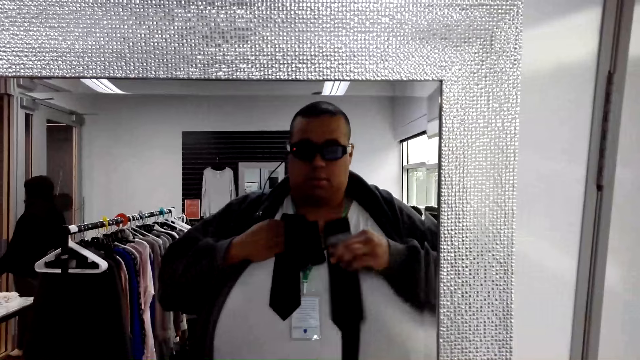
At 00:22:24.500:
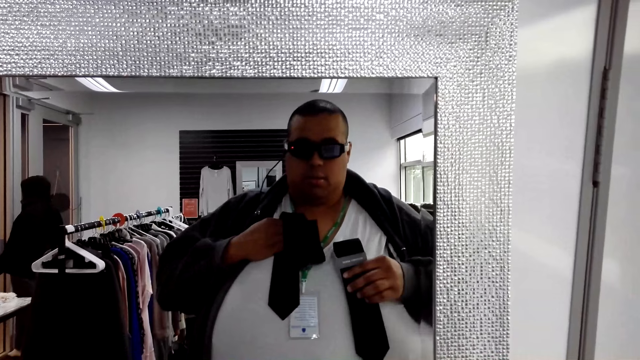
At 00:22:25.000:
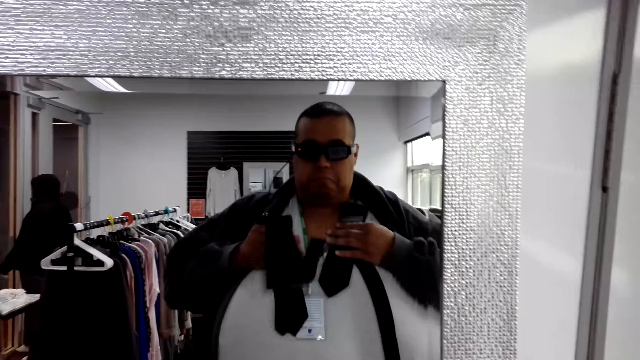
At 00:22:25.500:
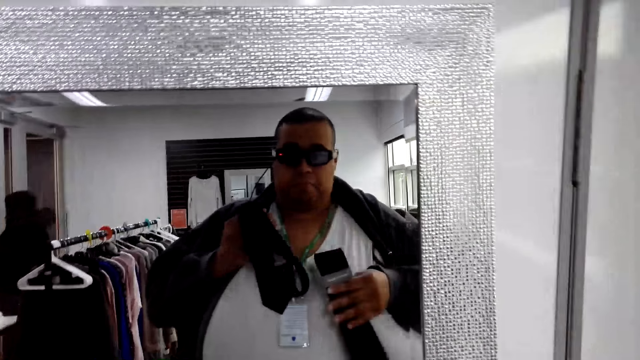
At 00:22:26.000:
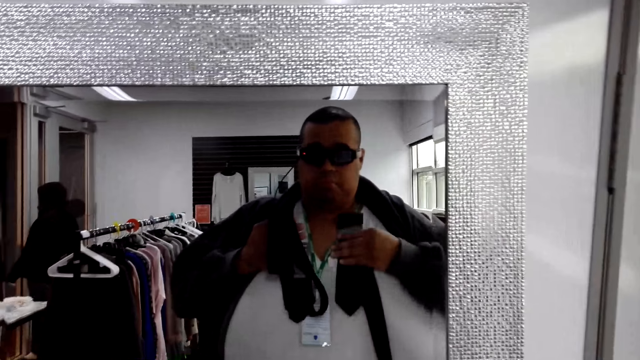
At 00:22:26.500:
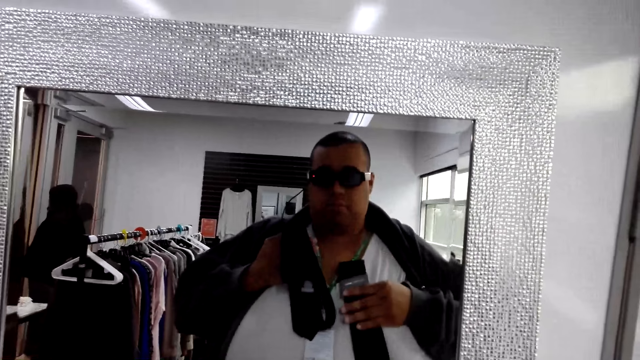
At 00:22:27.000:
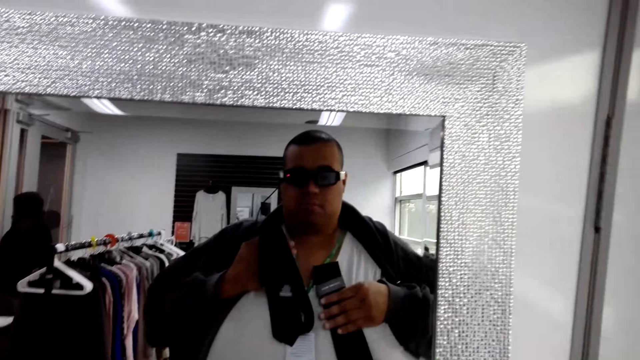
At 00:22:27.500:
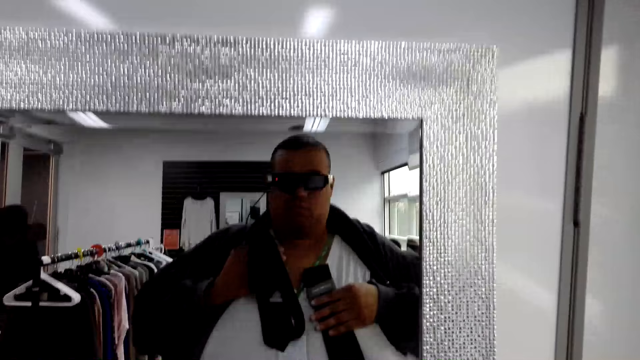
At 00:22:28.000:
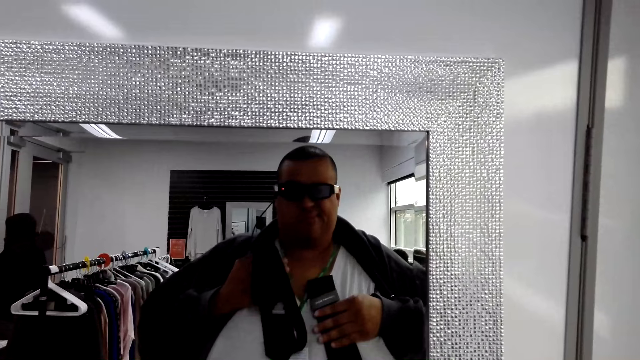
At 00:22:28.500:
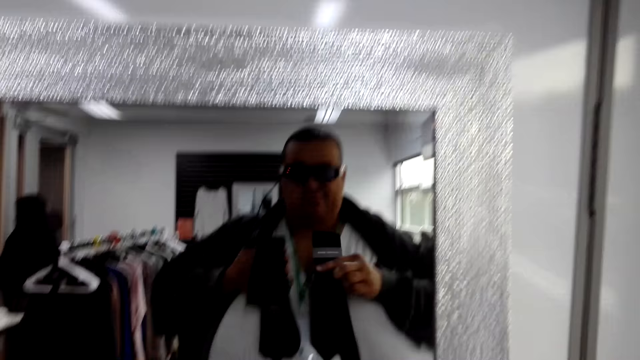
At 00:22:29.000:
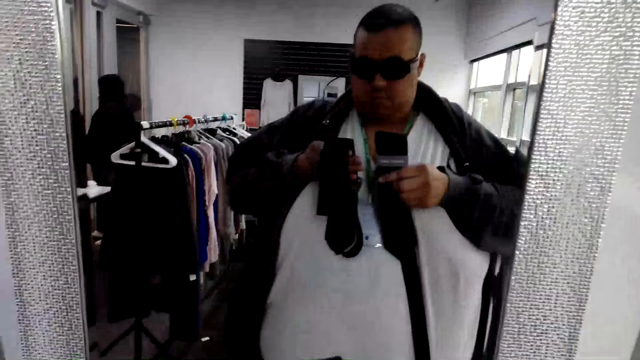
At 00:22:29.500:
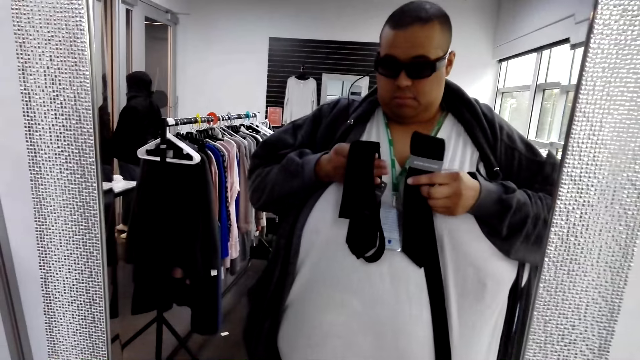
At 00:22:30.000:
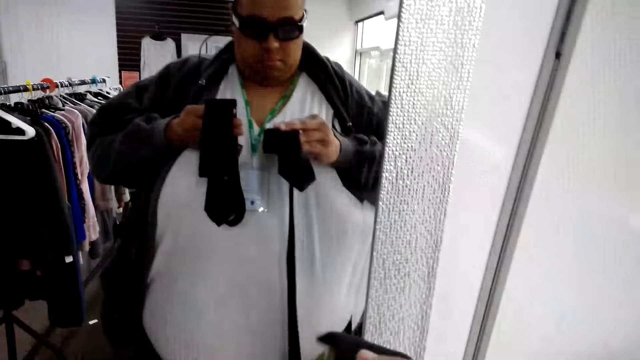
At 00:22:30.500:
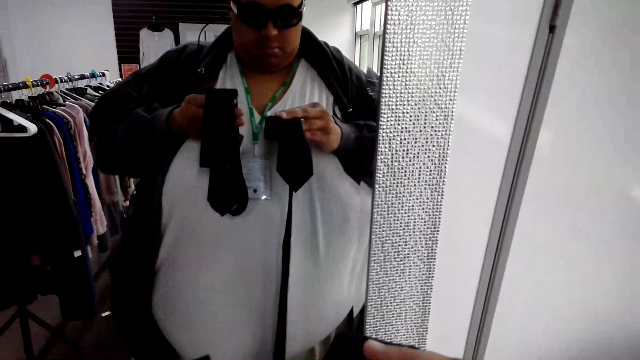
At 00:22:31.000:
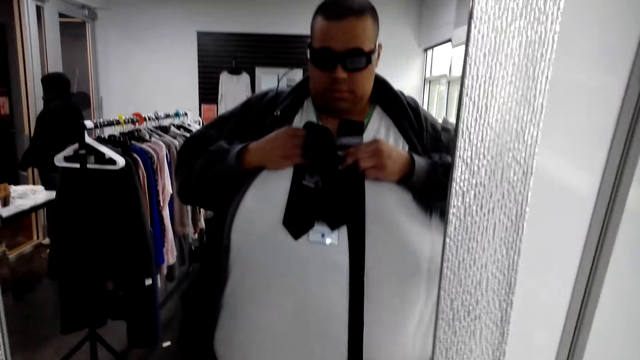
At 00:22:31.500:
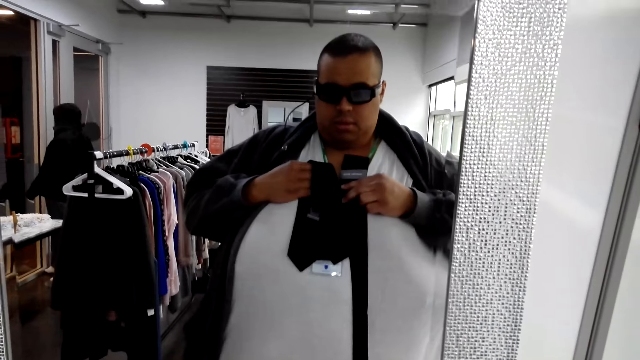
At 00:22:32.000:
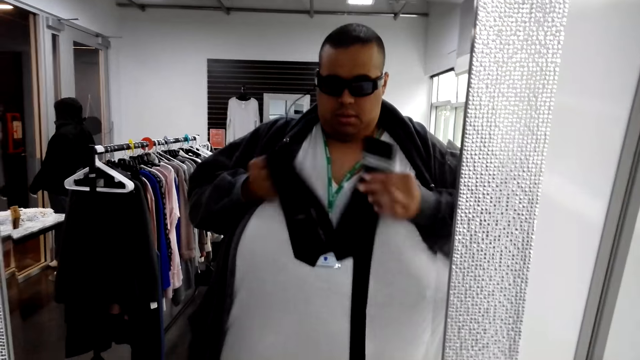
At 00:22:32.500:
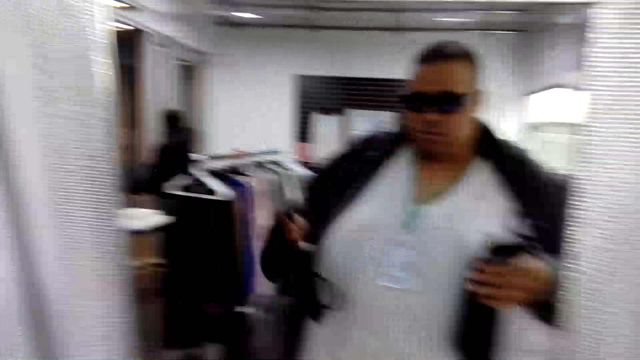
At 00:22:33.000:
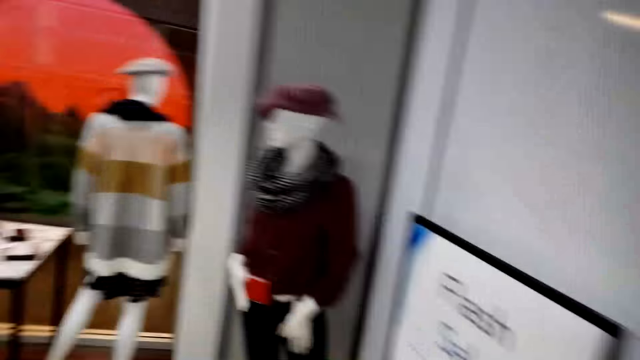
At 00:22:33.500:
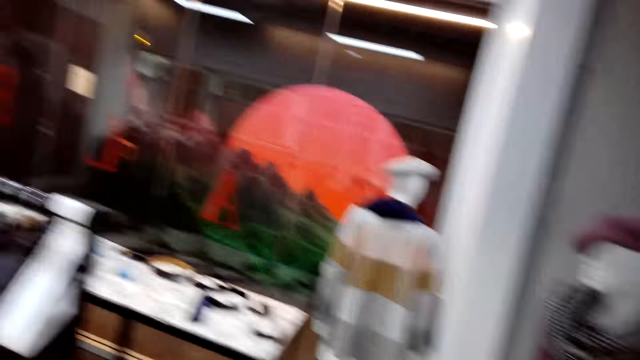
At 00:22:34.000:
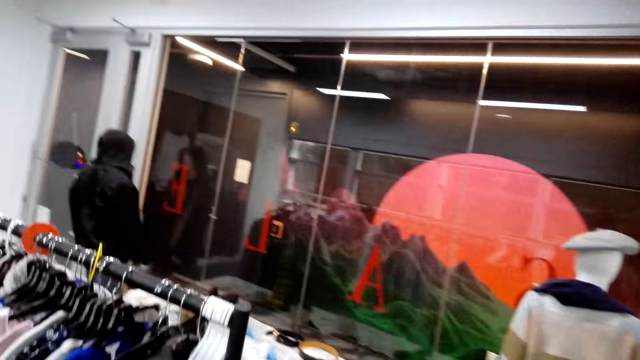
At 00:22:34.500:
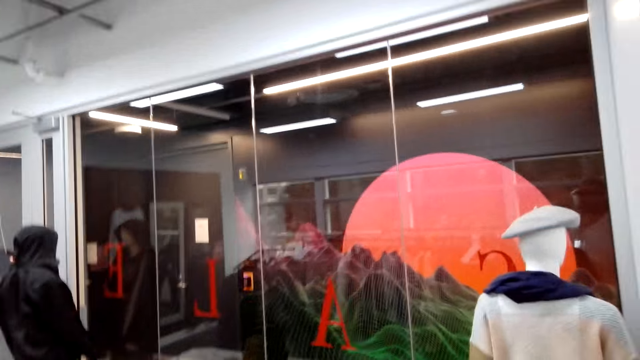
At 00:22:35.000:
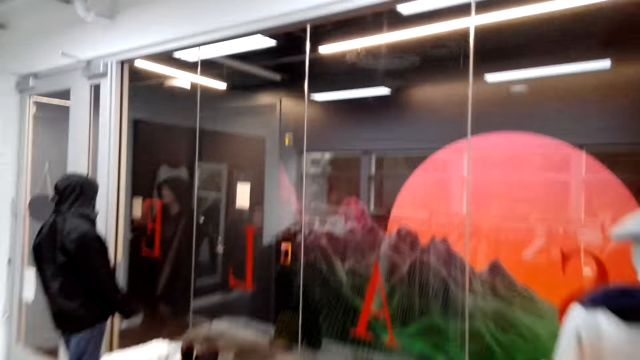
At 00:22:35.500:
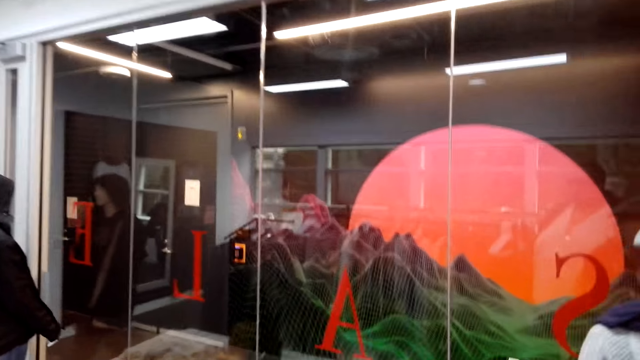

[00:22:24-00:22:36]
The camera wearer walks back to the display rack.

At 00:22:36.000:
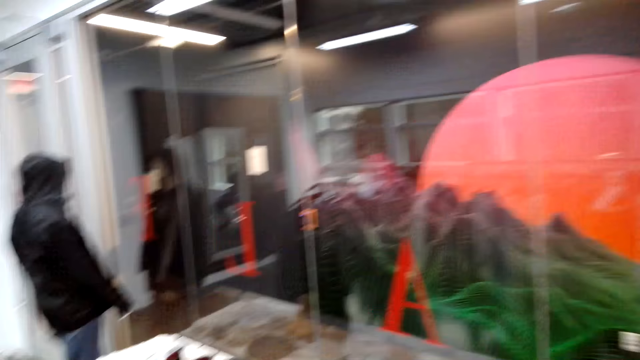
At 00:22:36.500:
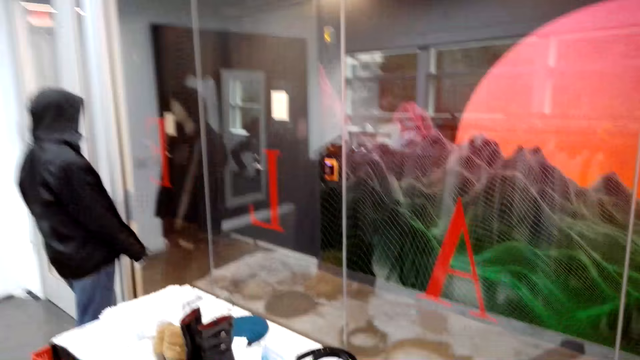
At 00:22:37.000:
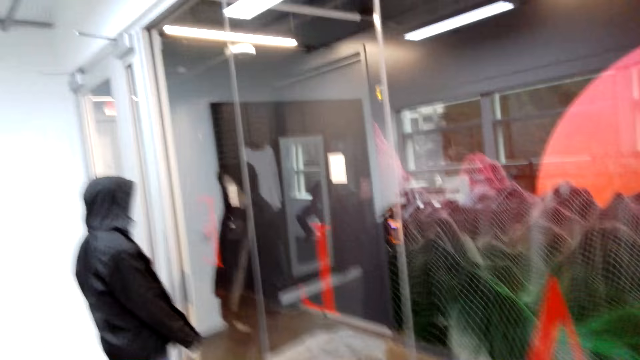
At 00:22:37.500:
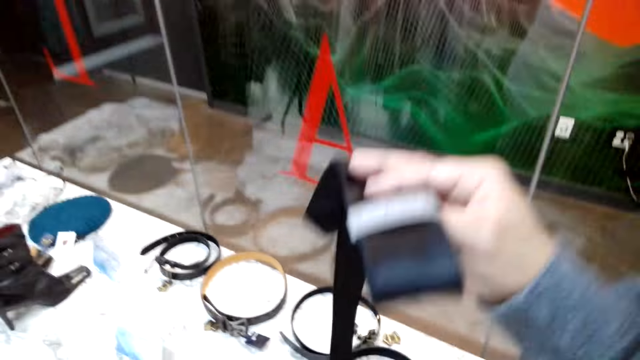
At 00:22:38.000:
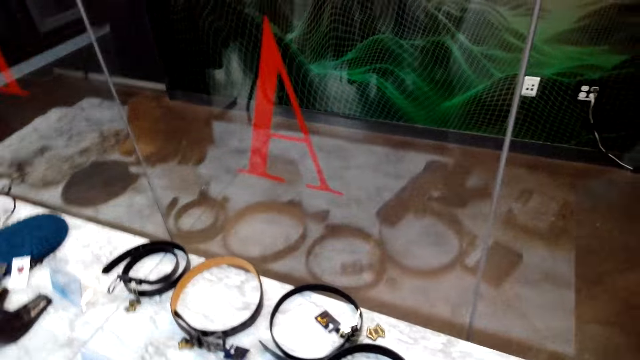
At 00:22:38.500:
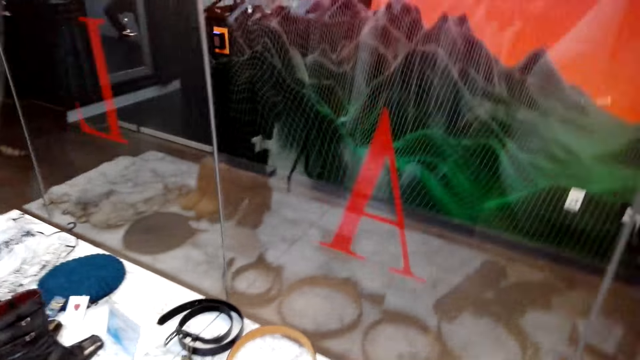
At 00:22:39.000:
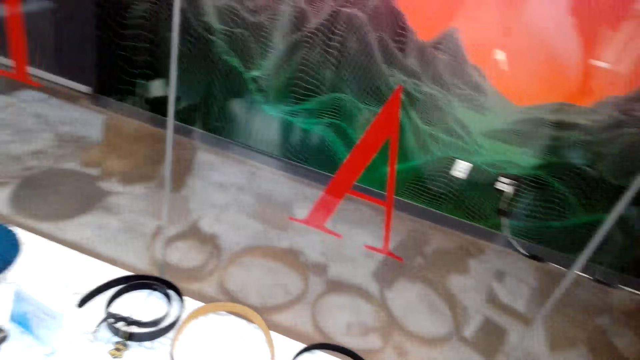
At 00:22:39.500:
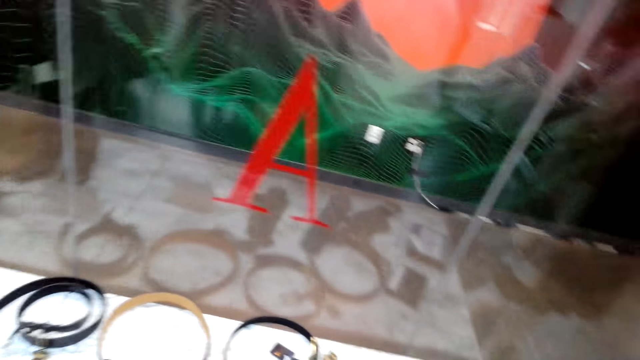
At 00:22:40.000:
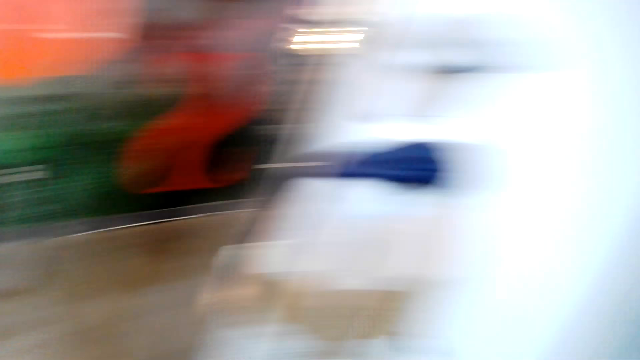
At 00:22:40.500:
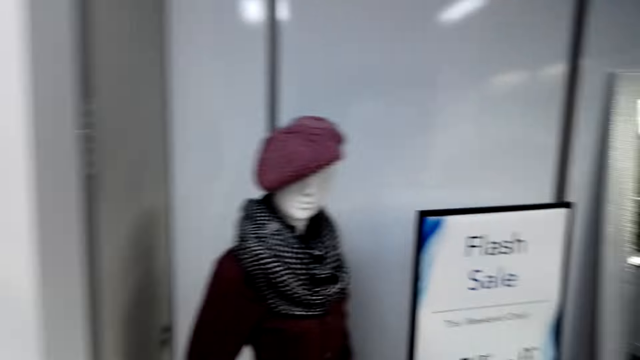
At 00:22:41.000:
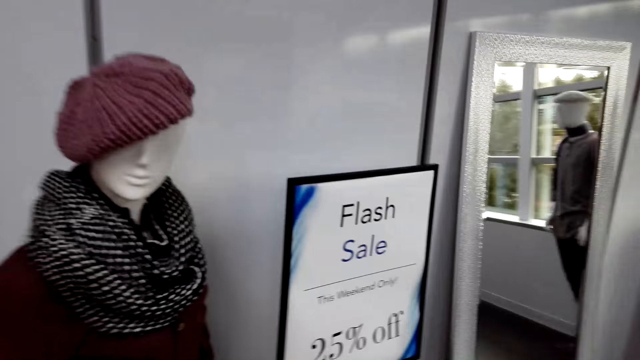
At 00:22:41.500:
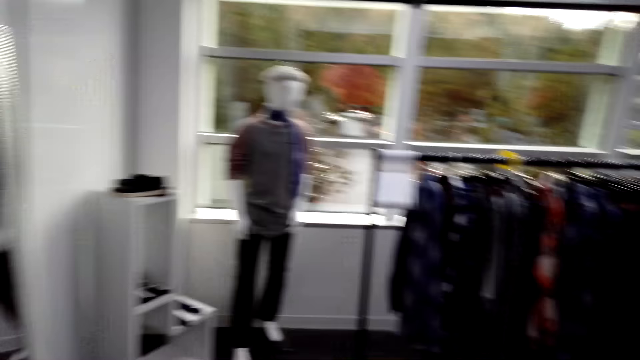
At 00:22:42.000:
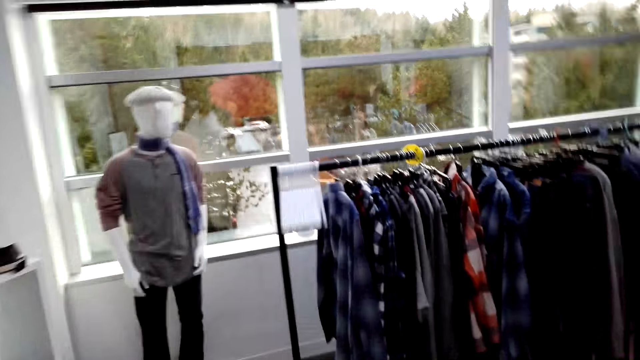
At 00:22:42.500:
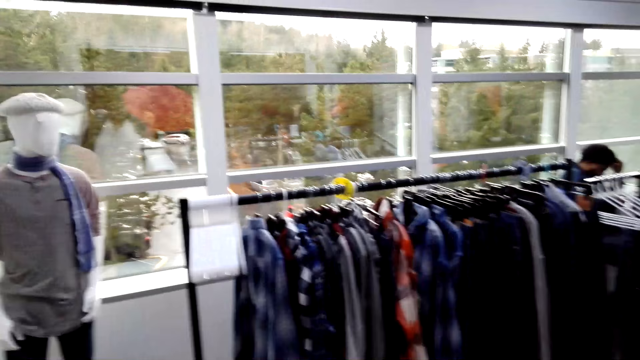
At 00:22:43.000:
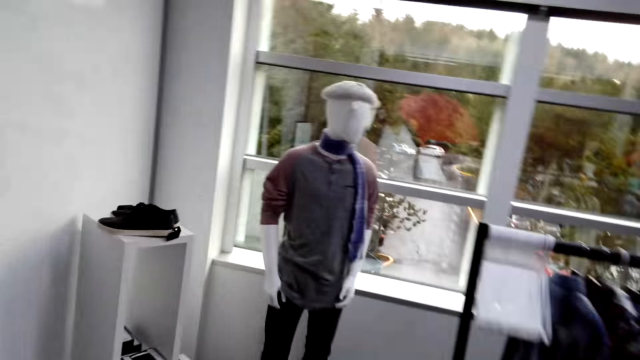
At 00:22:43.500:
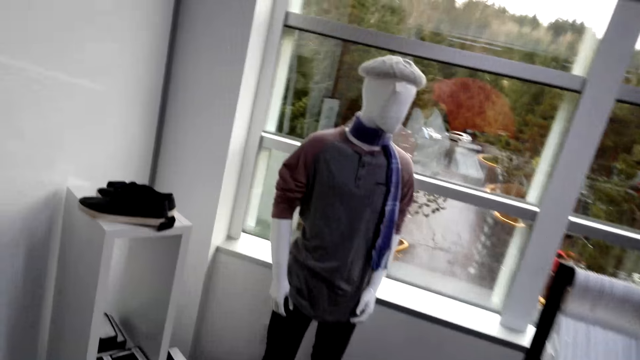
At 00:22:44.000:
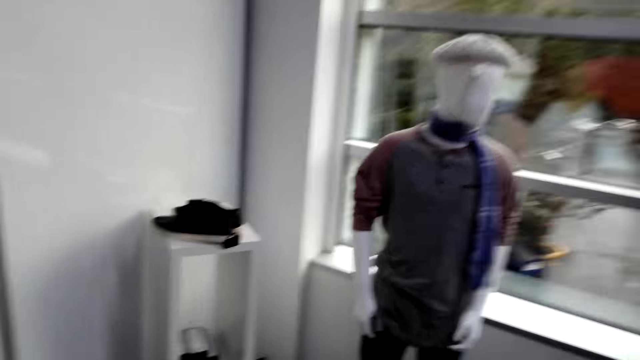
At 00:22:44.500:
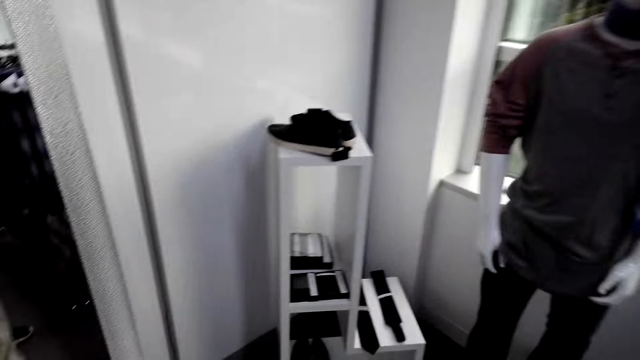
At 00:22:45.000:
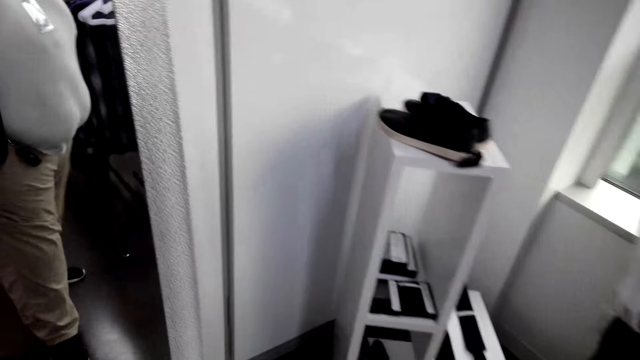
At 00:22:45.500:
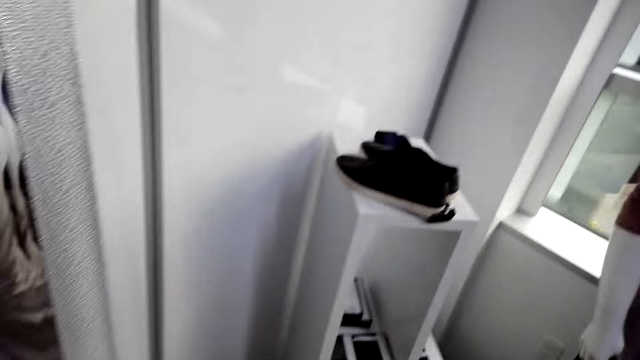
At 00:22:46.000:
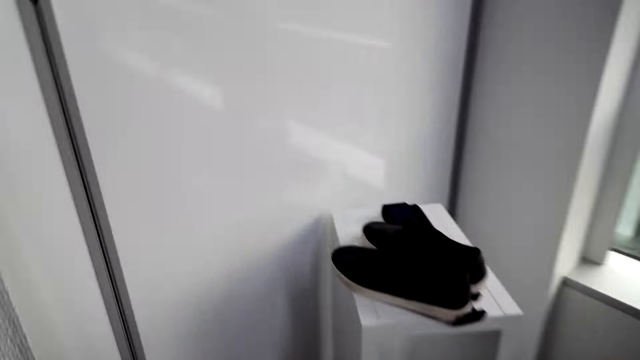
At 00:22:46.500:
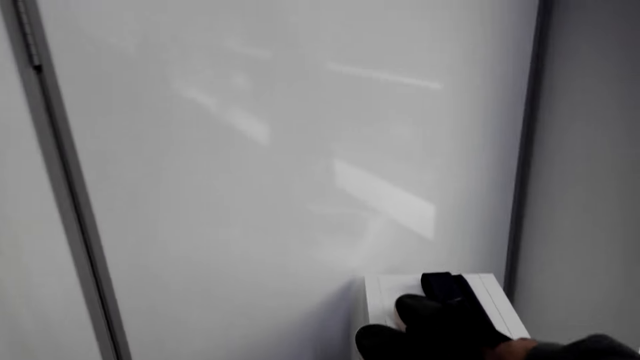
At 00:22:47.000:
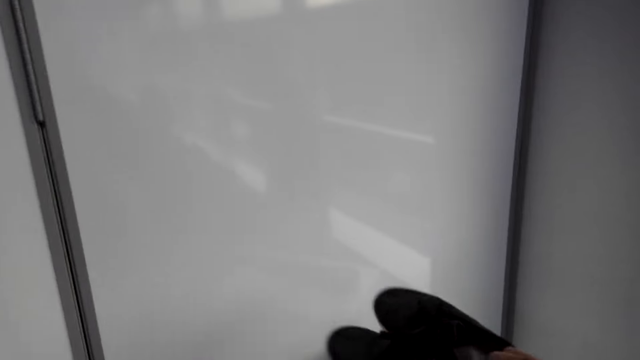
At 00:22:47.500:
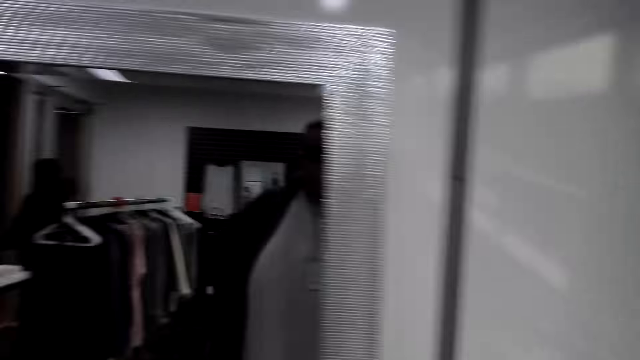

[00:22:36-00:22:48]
The camera wearer puts the ties down on the display rack. They turn around. They walk to the rack on the corner. They pick up the shoes from the stand and carry the pair of shoes.
